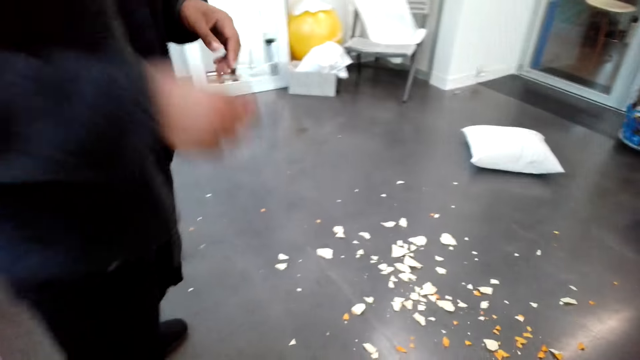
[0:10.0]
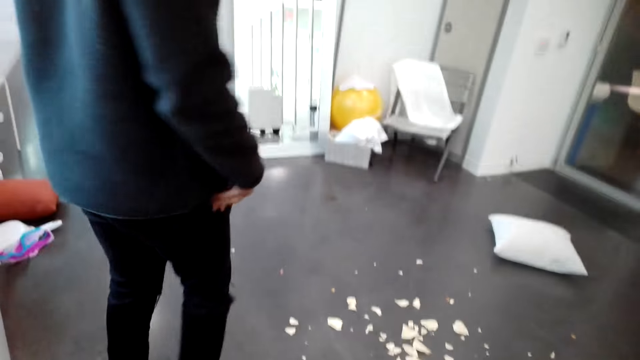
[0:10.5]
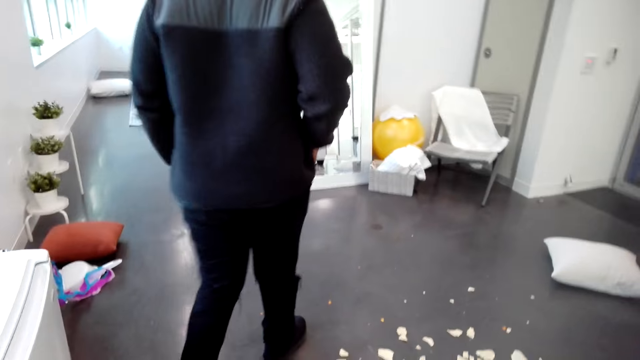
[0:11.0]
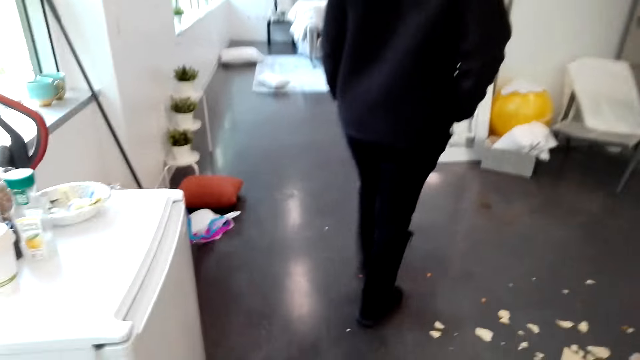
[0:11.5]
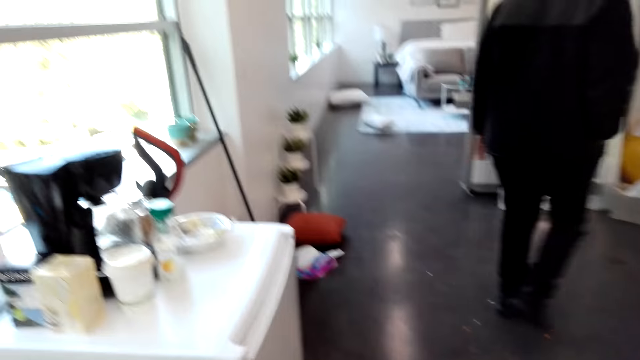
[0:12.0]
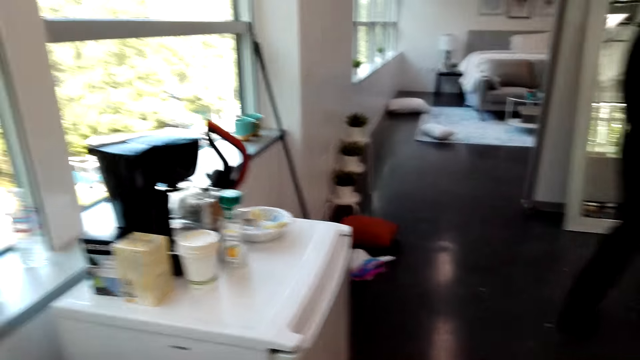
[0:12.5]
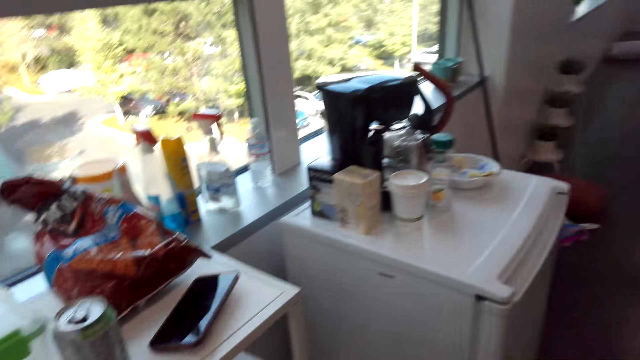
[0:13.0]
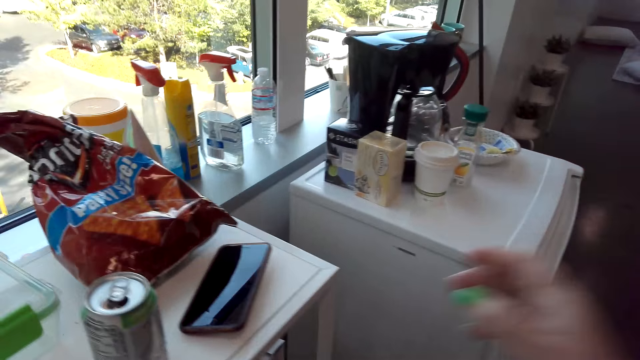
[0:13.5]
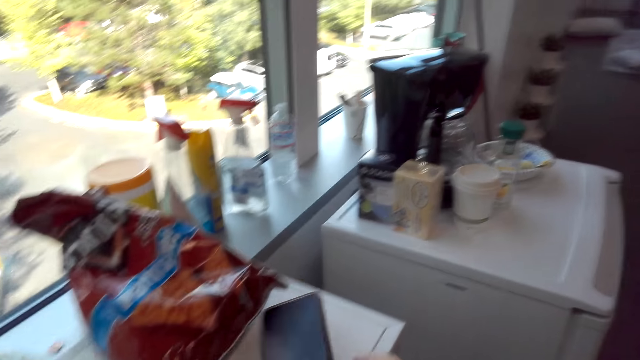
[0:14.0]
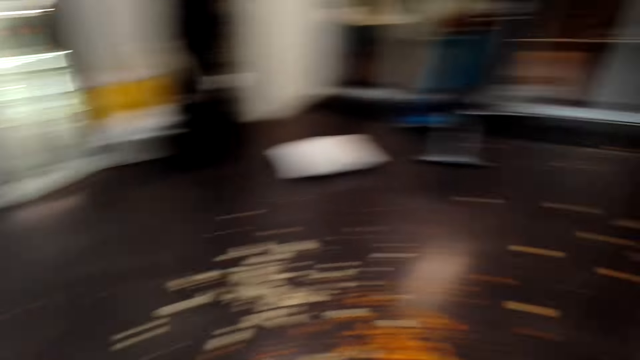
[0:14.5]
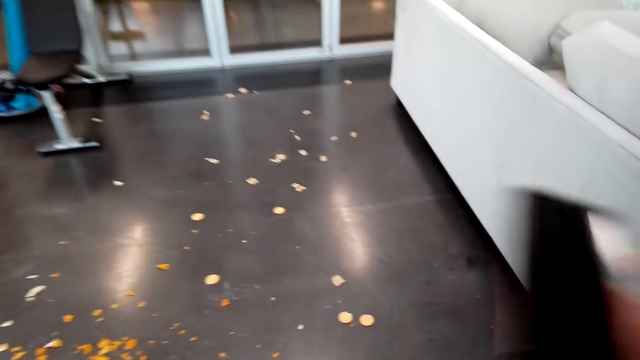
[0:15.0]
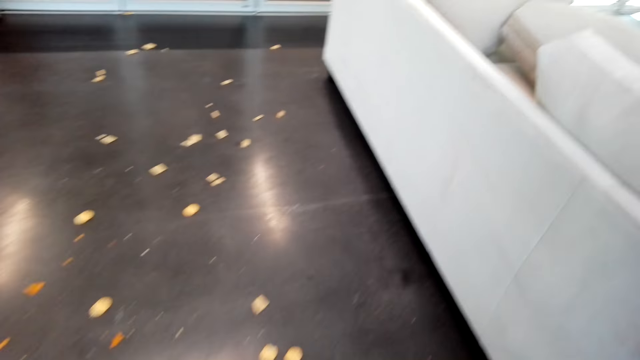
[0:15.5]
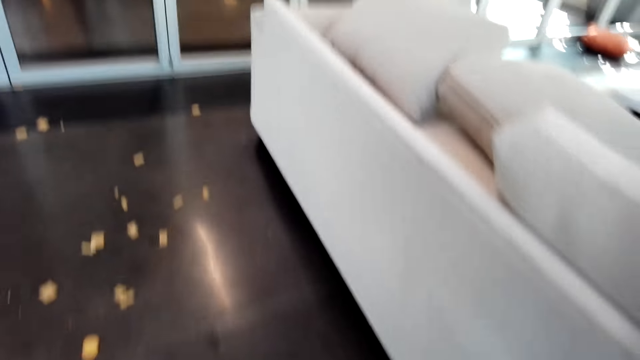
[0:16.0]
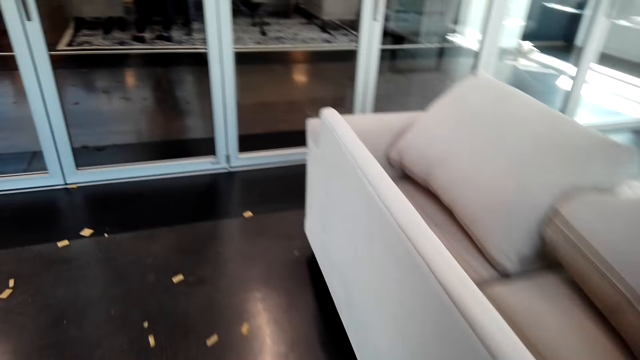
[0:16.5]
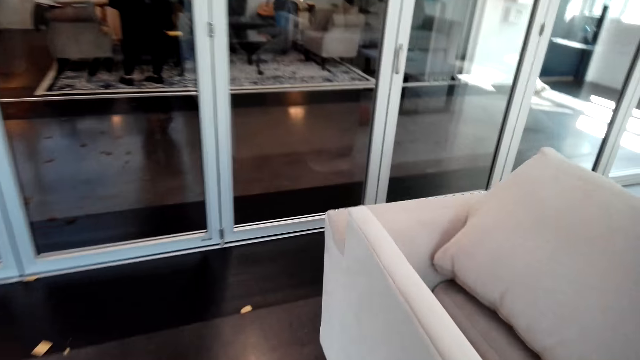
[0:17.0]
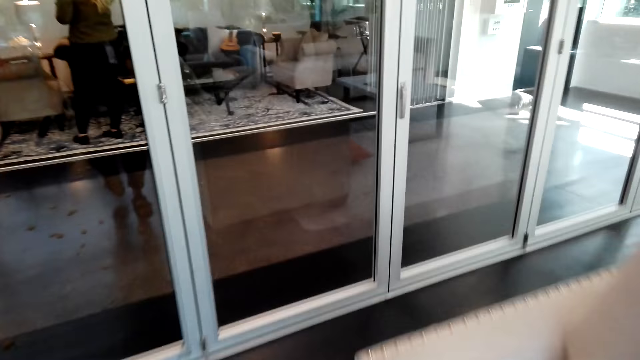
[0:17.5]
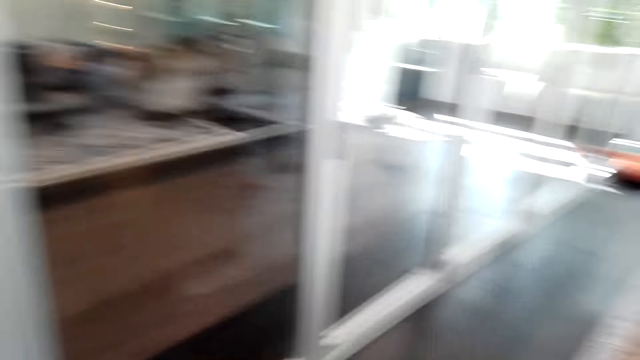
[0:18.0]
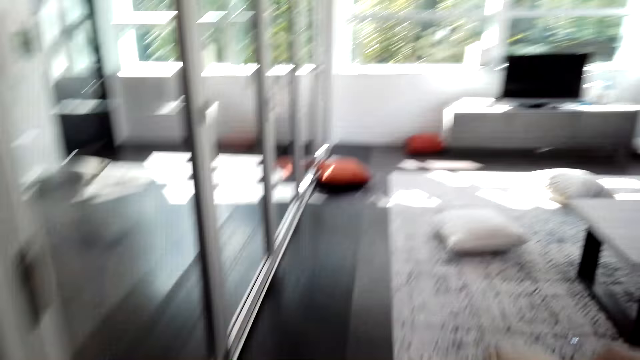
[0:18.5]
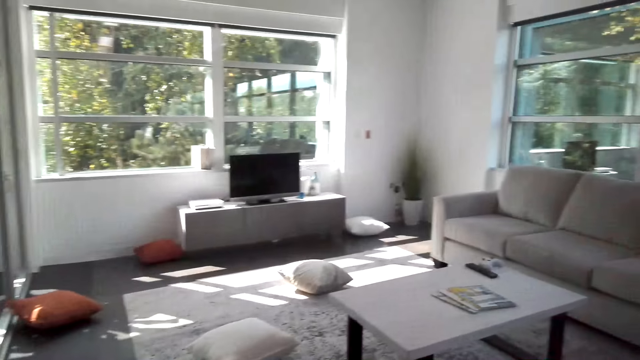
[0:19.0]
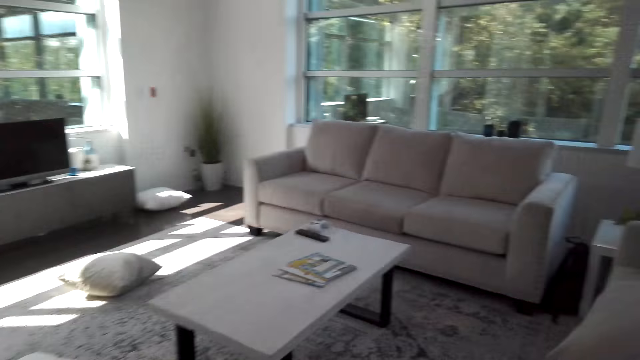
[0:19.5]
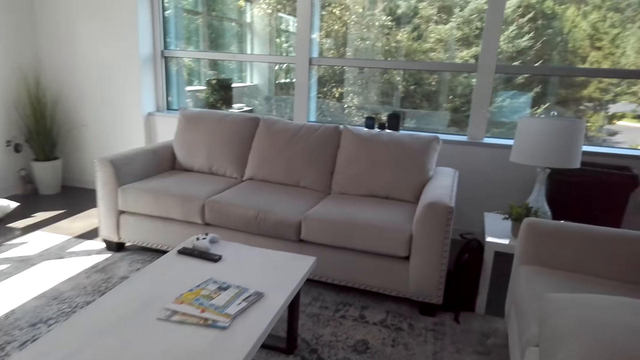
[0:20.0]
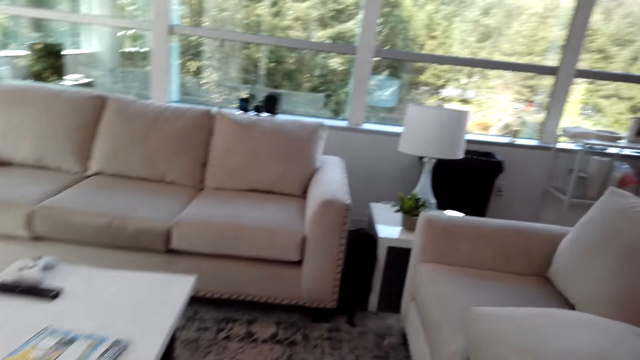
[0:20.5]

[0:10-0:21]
The camera wearer looks around the apartment. A man walks around the apartment. The camera wearer looks around the apartment, picks up the phone from the shelf, and walks around the apartment.

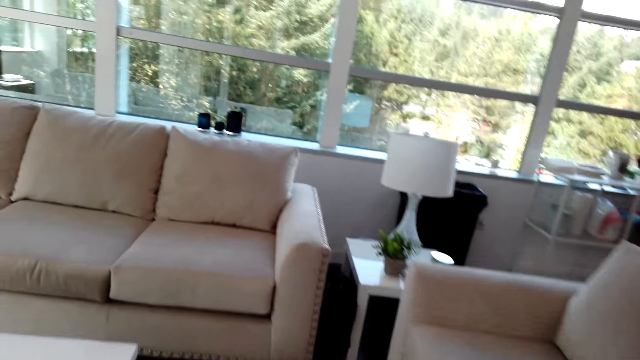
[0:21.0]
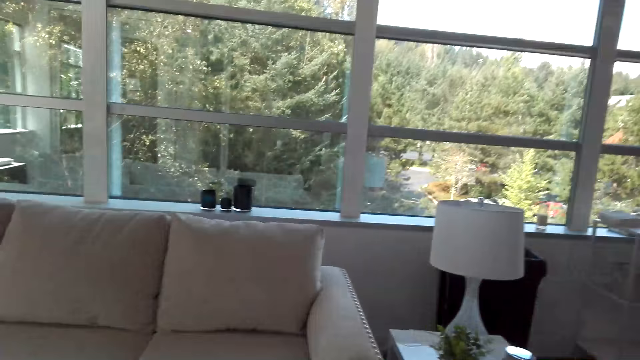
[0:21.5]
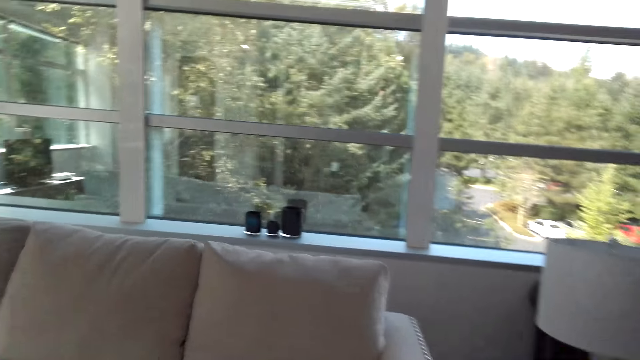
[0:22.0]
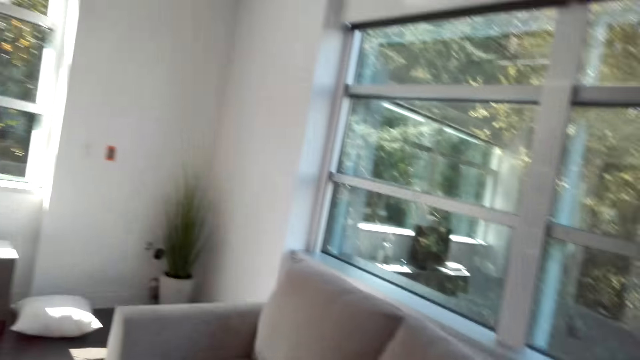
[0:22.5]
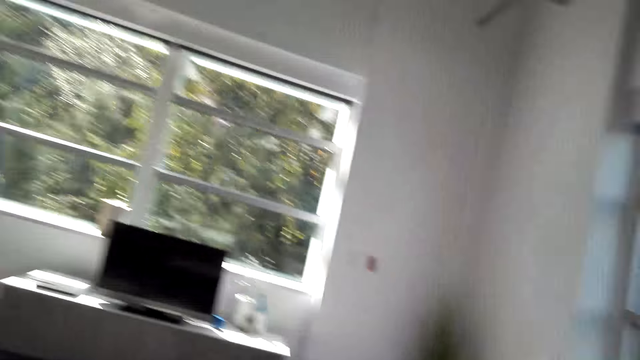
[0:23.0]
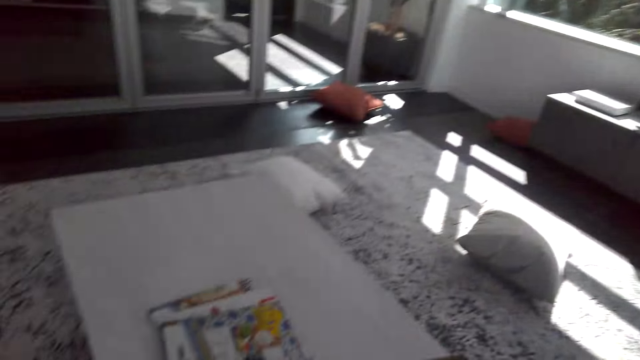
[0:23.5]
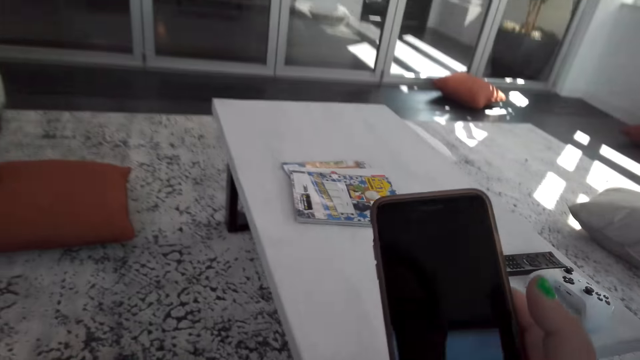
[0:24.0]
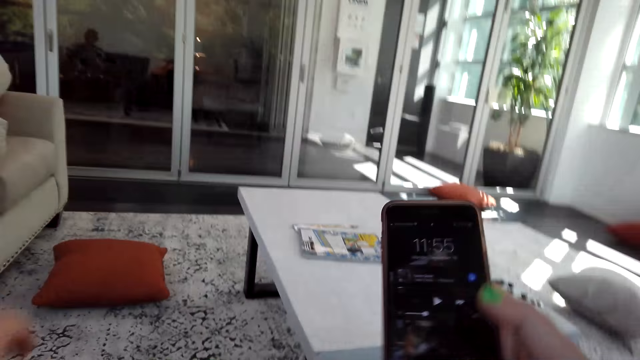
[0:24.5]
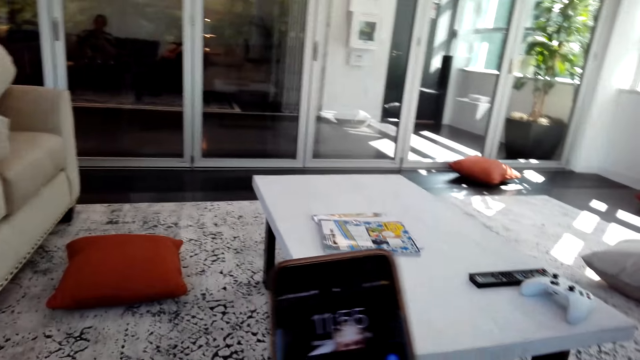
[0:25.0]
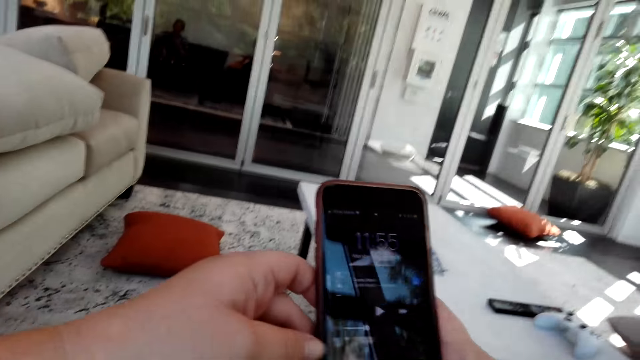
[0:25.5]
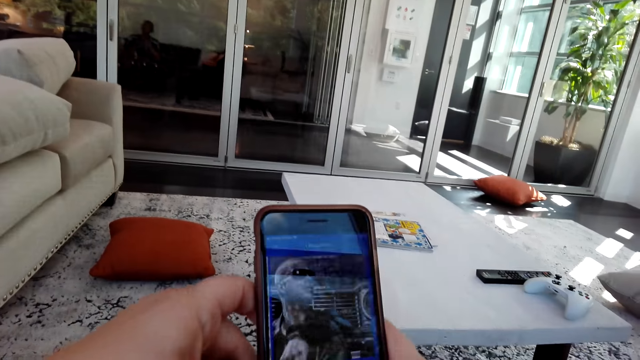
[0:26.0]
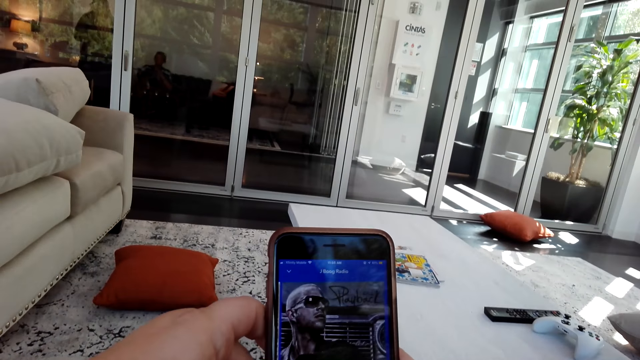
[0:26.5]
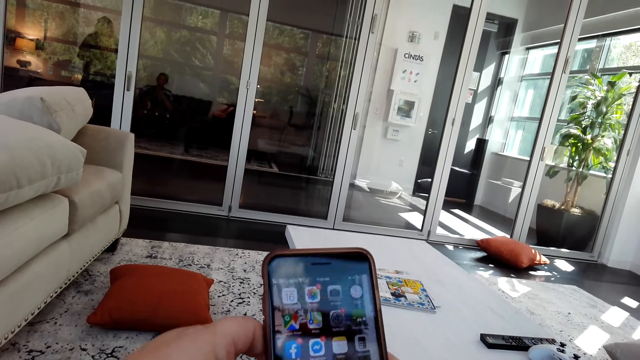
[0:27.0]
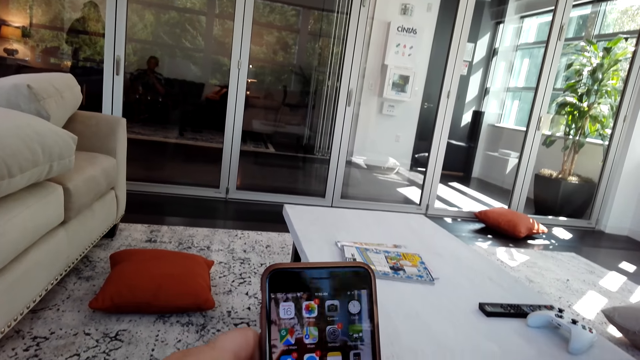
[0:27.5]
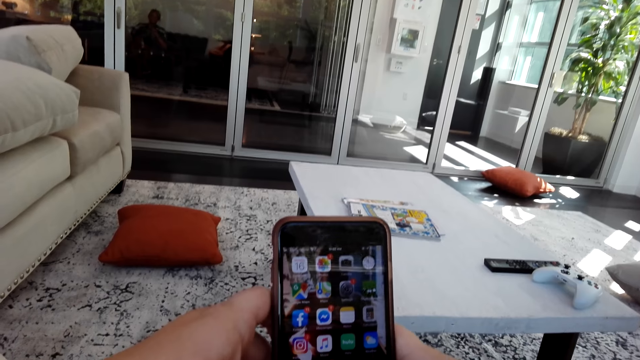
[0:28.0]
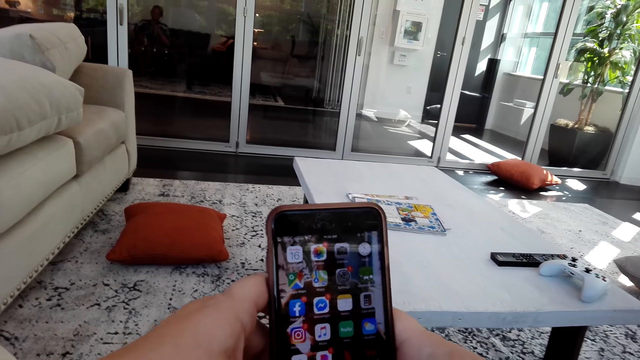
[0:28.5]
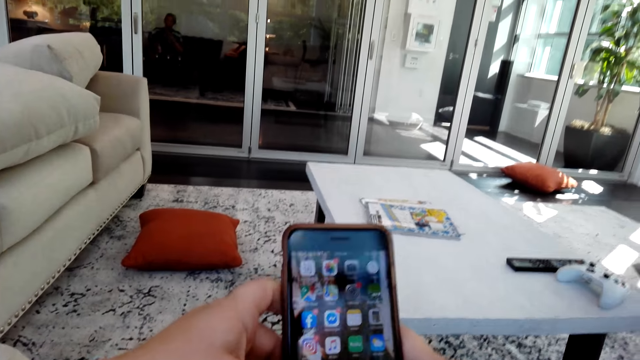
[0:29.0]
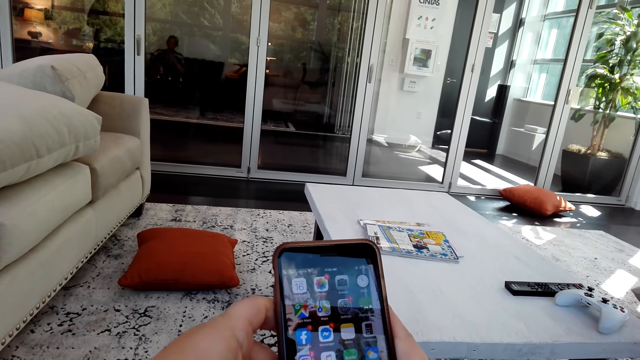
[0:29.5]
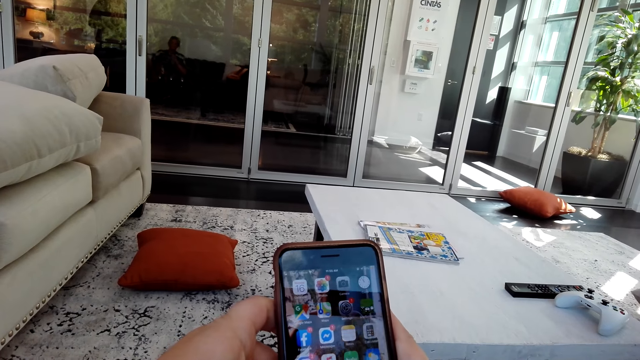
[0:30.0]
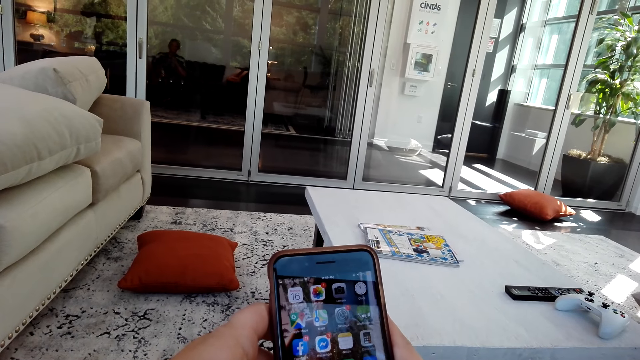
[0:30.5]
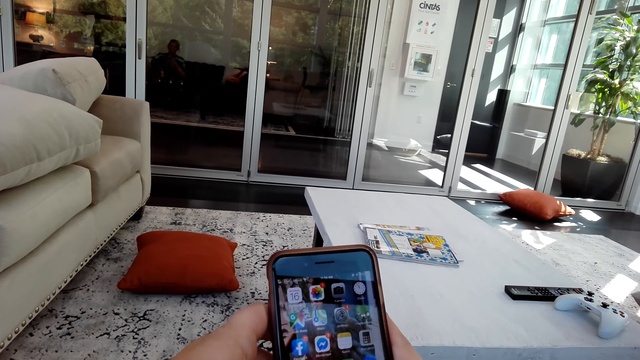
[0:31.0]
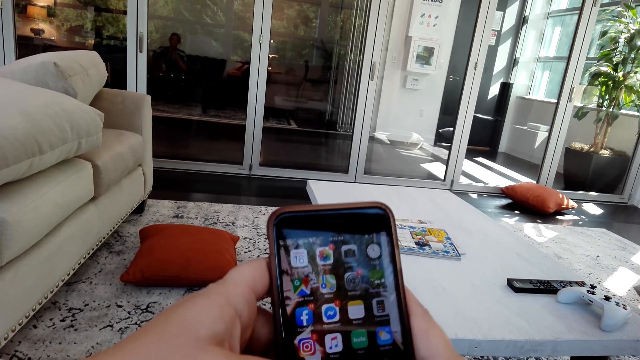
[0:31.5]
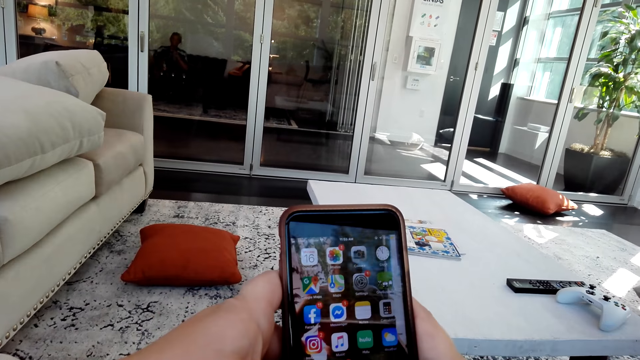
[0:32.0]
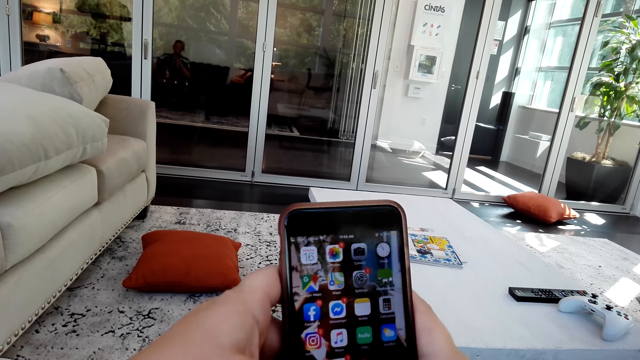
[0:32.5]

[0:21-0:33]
The camera wearer uses the phone. They sit on the couch and swipe through the phone.
